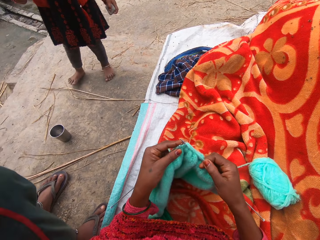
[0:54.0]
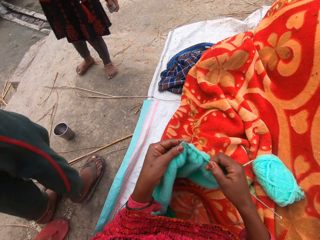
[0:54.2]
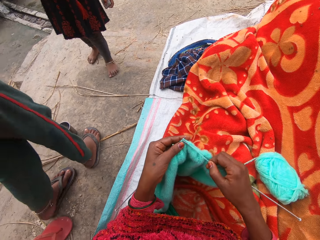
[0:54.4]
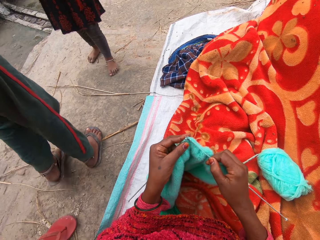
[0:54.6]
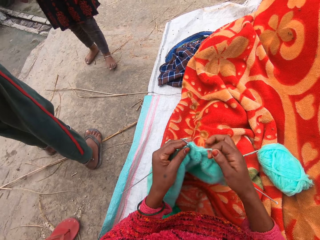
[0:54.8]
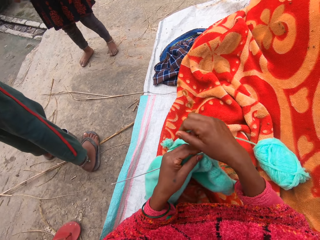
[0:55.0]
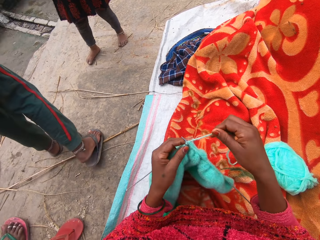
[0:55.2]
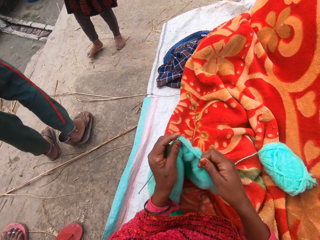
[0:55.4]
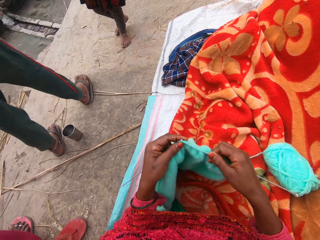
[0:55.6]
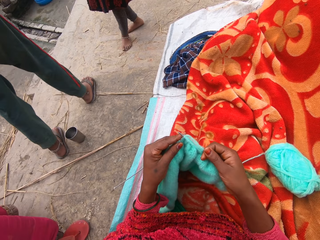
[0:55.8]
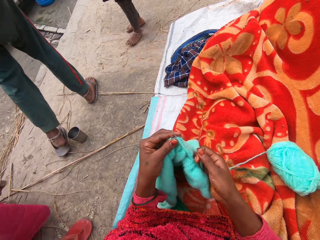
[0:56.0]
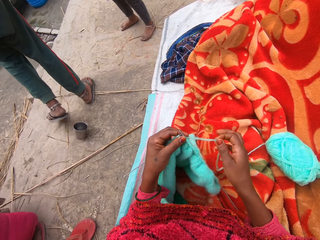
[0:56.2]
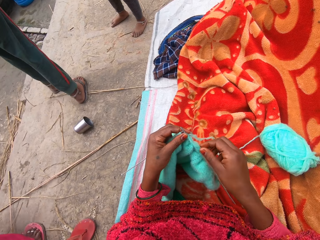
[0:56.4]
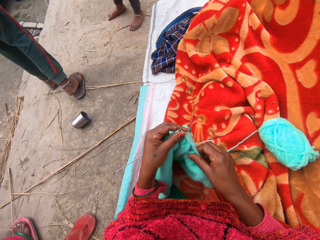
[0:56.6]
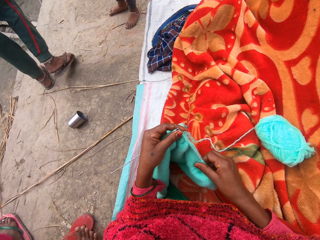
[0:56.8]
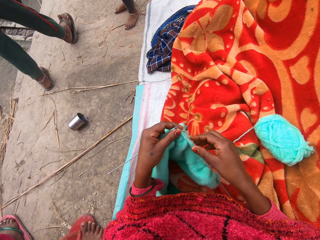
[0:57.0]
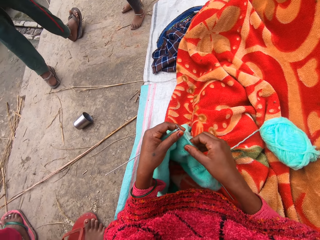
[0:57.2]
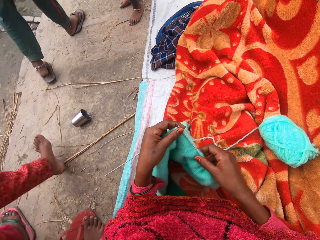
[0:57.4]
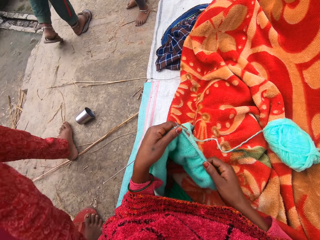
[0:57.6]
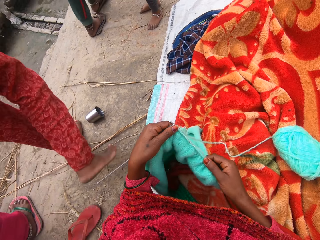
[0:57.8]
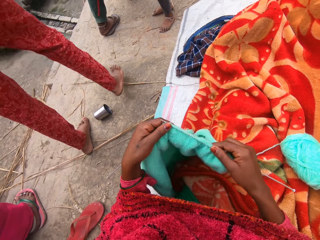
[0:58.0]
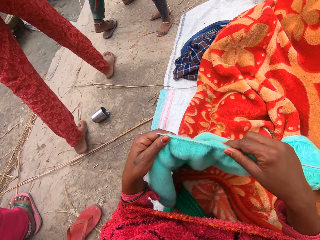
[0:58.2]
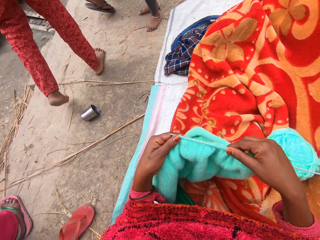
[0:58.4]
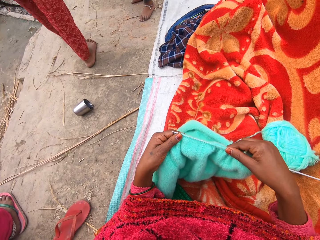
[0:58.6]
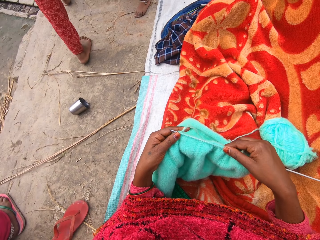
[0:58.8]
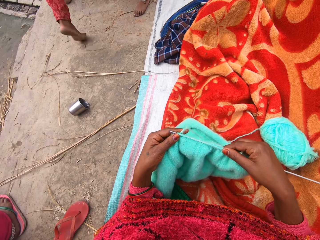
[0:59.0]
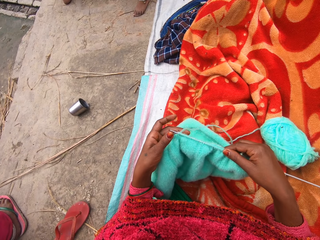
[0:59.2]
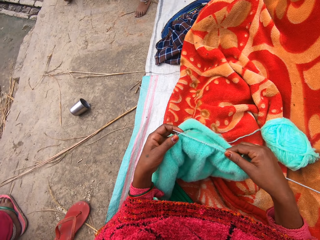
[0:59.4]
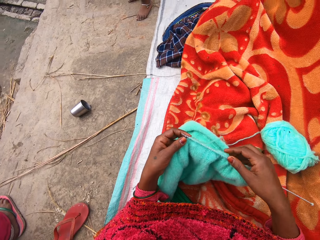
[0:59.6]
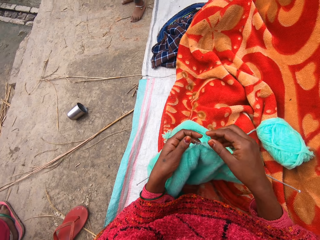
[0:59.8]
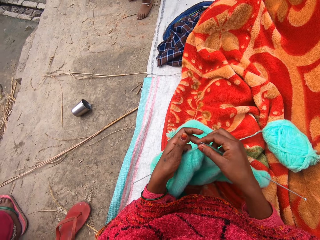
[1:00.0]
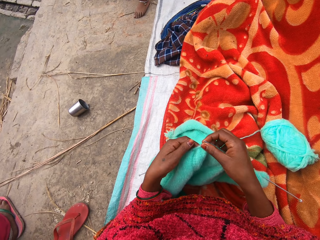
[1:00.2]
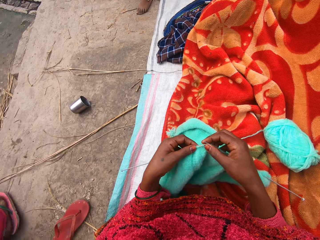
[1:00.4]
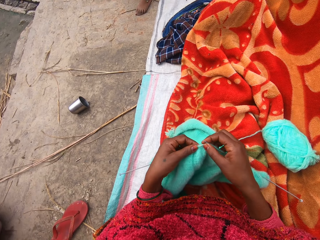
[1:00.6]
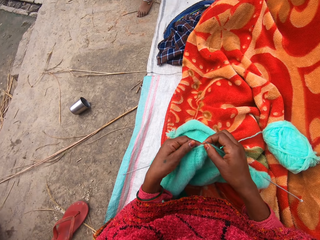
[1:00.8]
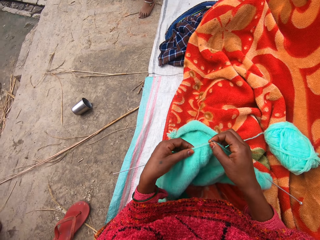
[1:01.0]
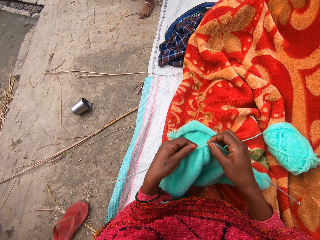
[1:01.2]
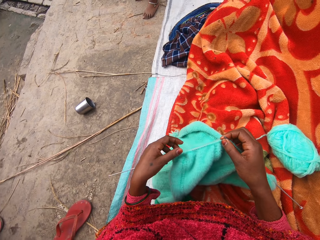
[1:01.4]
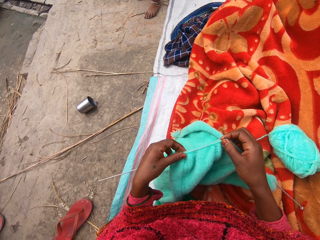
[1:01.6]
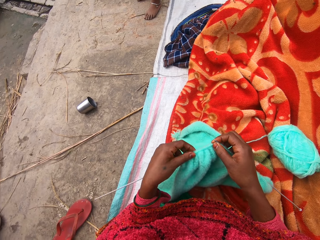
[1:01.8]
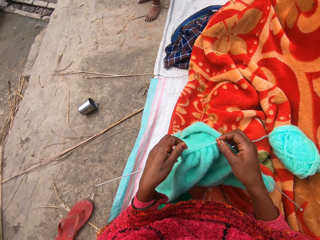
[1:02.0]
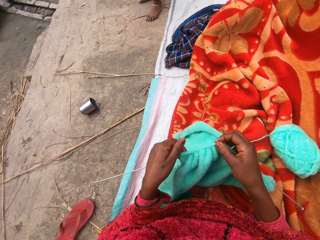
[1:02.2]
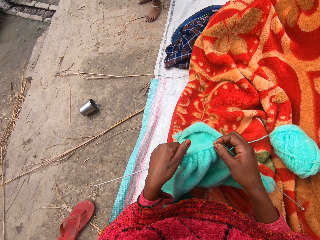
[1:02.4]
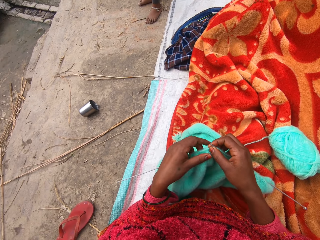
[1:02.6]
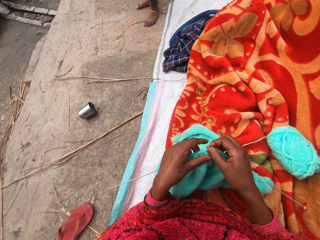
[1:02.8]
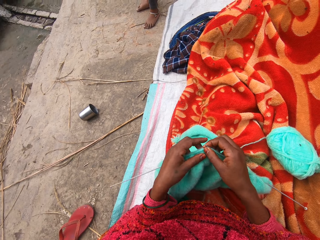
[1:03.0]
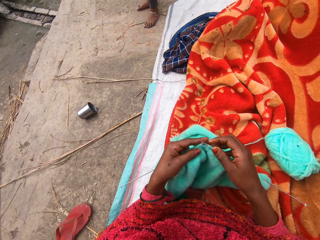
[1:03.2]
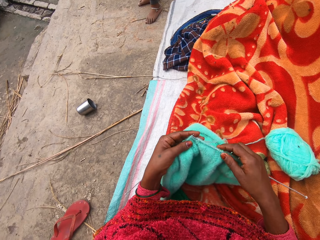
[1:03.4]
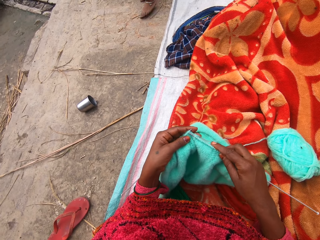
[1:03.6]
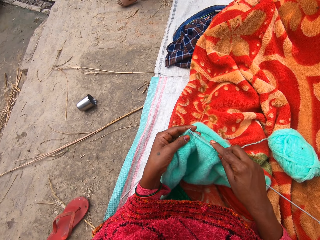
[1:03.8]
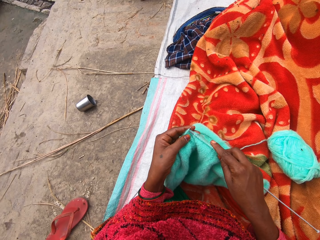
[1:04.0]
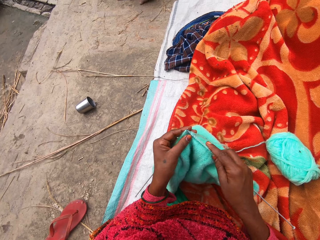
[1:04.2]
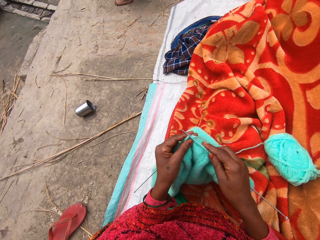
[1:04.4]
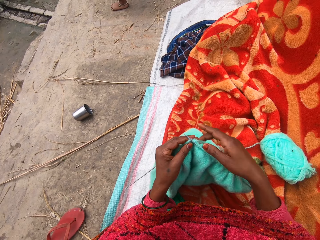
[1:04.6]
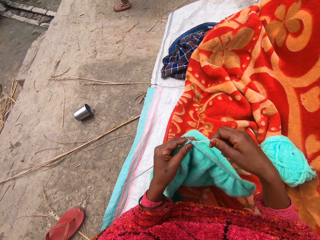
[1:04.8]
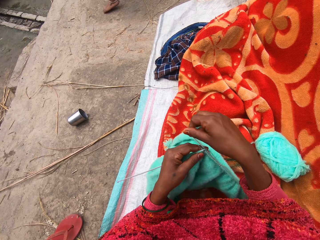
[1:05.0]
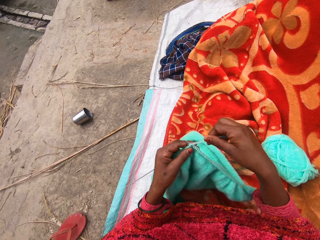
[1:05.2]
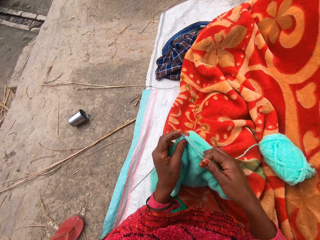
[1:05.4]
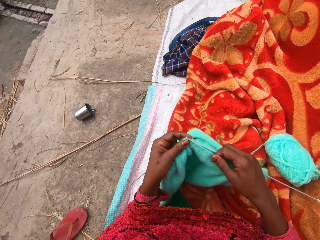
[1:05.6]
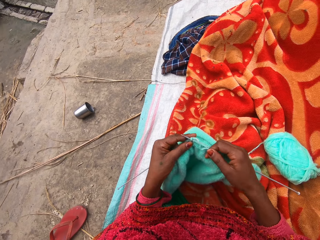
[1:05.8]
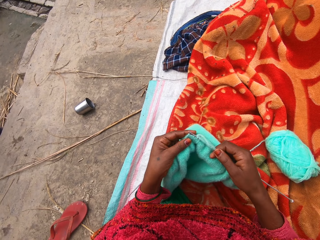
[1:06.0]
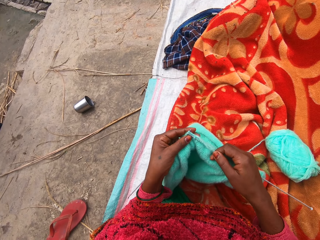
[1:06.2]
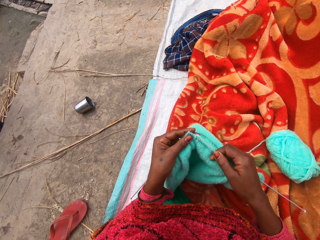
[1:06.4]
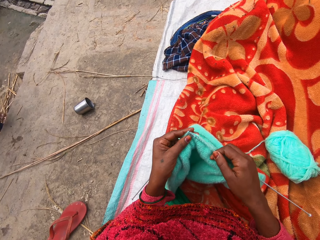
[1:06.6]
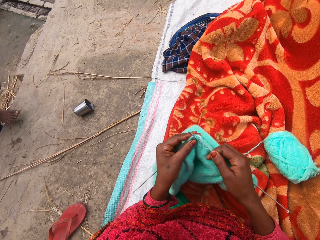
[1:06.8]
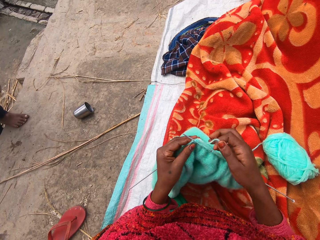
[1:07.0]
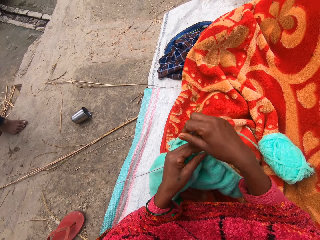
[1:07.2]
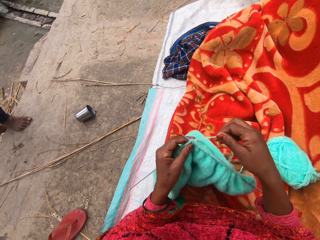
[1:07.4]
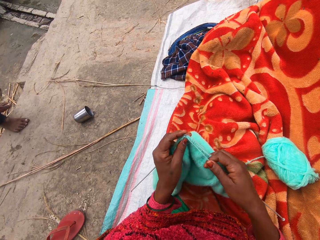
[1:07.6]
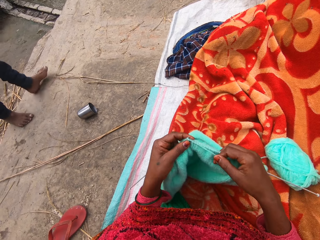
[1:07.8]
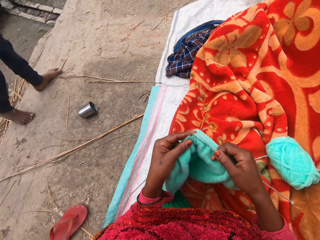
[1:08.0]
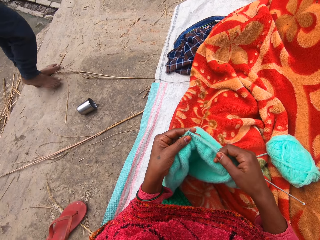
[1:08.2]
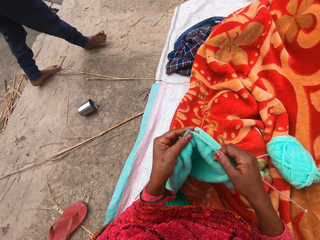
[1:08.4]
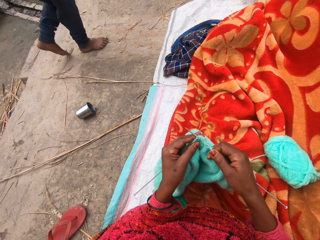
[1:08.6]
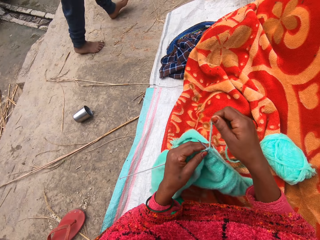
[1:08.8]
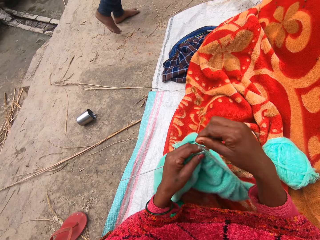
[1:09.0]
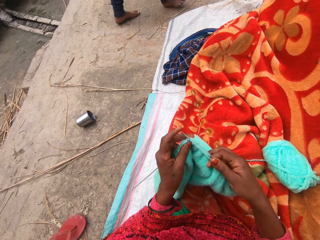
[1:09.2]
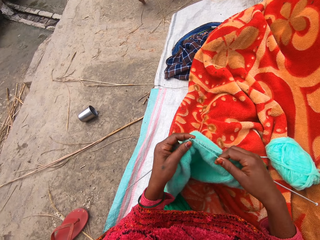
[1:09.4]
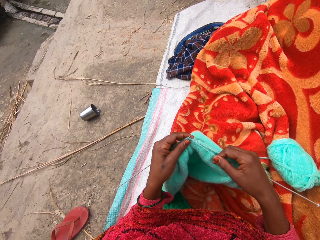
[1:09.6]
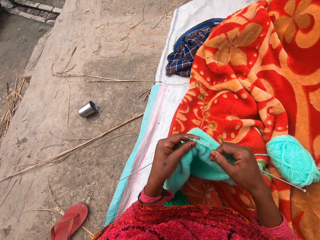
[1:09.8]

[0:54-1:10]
A man walks away from the camera wearer. The man hits a cup with his slippers. The camera wearer knits the yarn with the knitting needles. She pulls on the knitted yarn with her hand. She lifts up the knitted yarn and lowers the knitted yarn. She stares at the knitted yarn. She moves her hand forward. She pulls the knitted yarn towards the knitting needle on the right. She knits the yarn with the knitting needles.

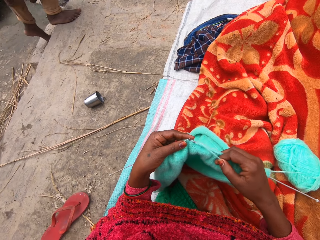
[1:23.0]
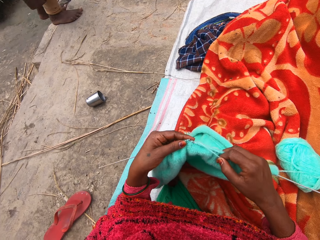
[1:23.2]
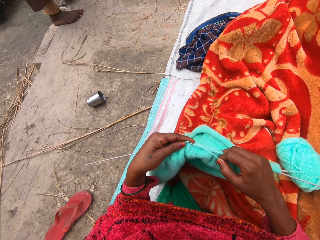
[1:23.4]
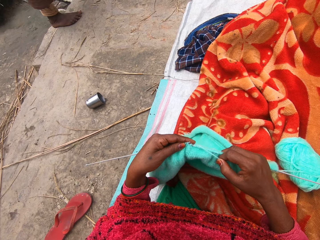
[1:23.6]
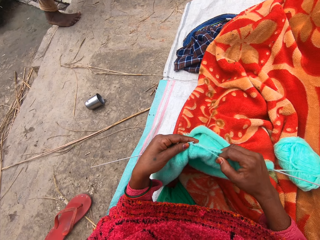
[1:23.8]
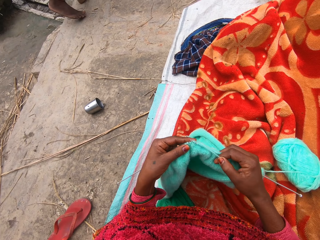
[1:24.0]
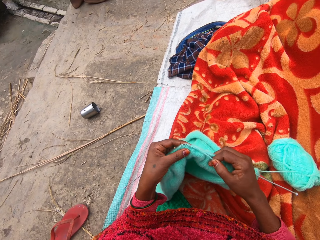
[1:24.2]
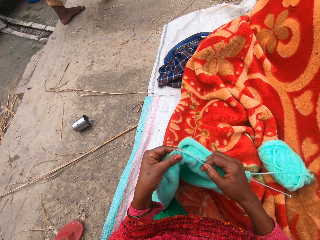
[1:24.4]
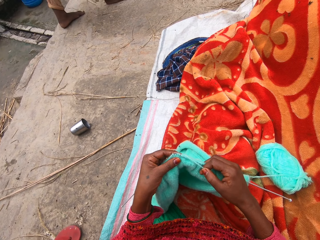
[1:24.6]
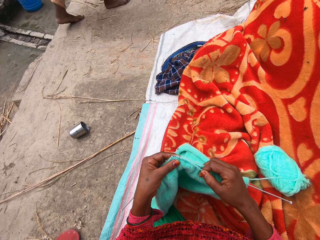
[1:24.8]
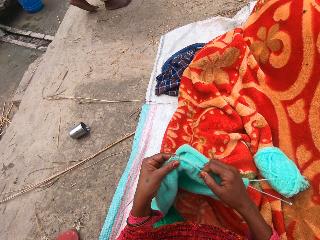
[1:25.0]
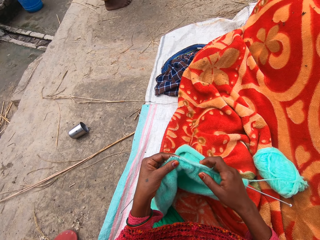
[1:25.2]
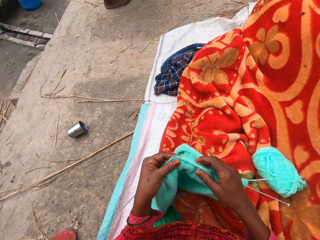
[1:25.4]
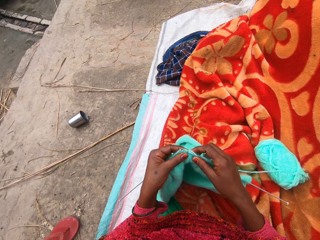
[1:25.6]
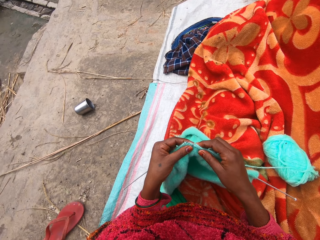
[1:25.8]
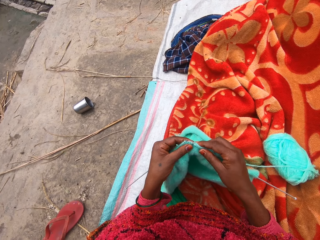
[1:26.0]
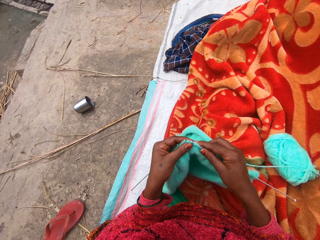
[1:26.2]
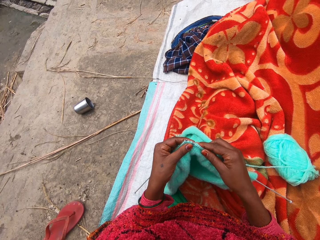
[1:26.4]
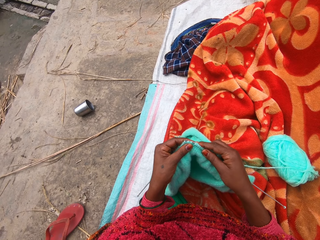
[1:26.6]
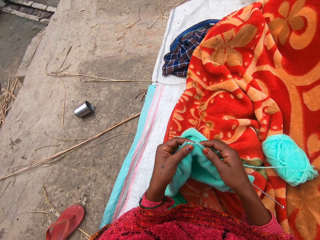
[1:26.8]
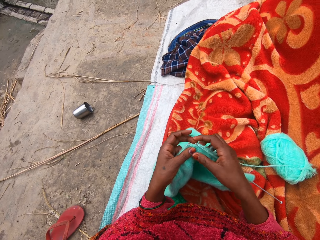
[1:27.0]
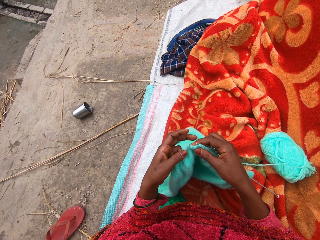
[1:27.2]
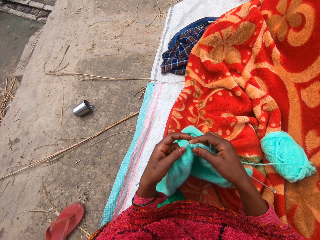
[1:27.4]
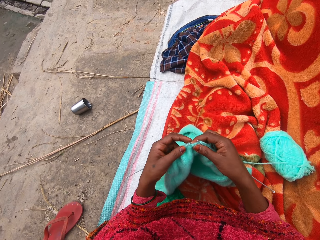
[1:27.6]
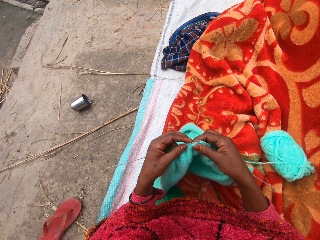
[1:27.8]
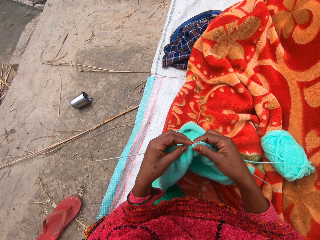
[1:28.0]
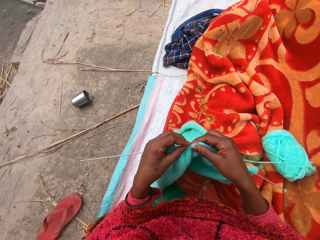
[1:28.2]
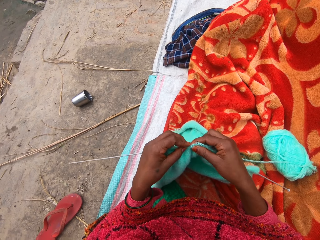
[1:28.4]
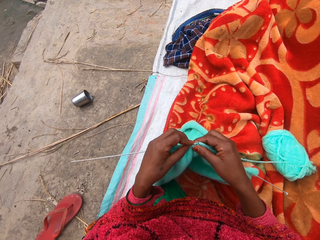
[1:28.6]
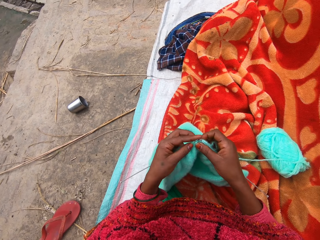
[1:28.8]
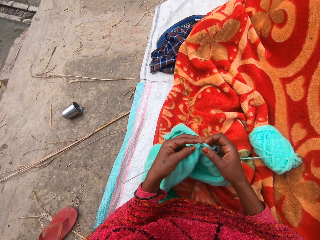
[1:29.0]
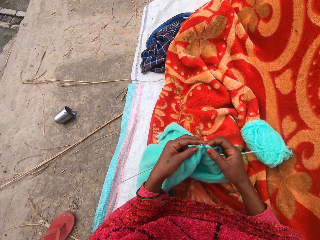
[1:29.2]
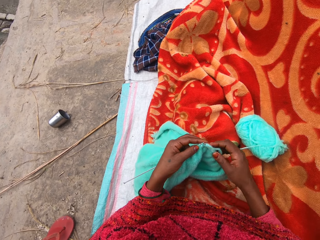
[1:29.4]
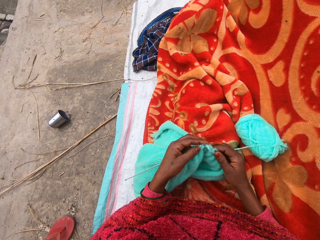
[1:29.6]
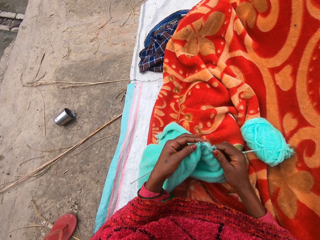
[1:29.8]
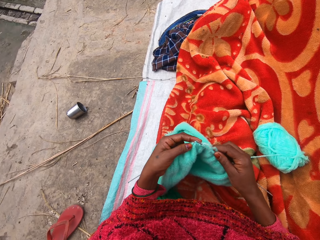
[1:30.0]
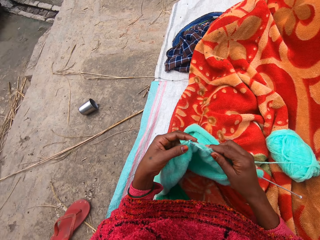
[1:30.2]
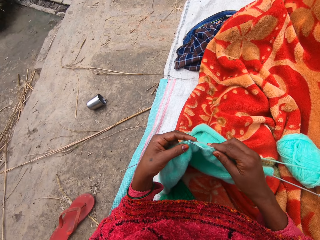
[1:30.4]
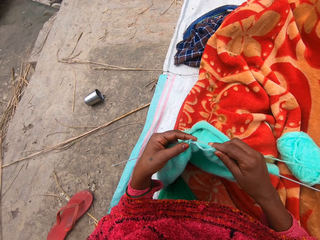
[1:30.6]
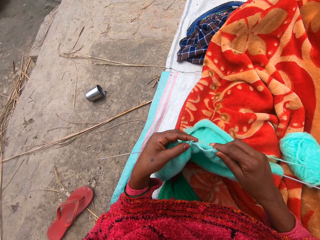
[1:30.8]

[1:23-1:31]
The camera wearer stares at the knitted yarn. They insert one of the knitting needles on the knitted yarn. They move the knitted yarn towards the right. They move the knitted yarn towards the left.
